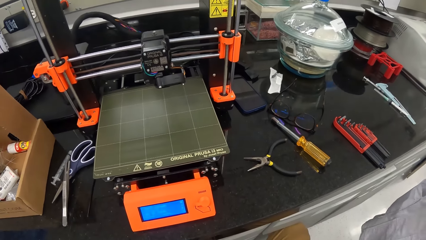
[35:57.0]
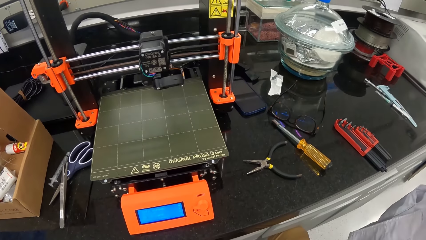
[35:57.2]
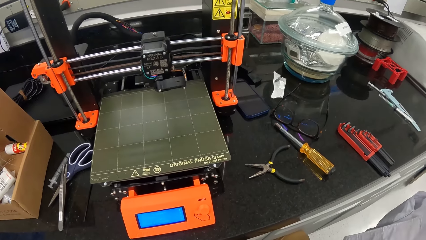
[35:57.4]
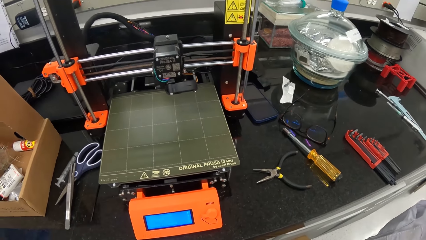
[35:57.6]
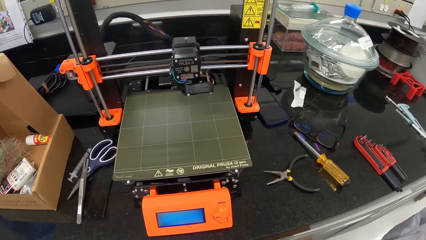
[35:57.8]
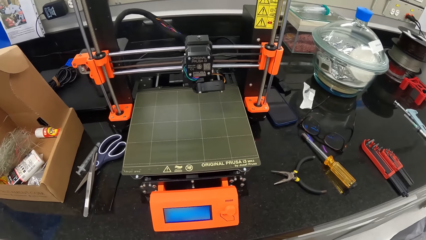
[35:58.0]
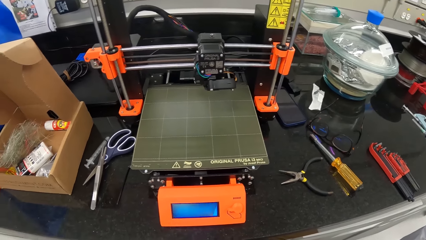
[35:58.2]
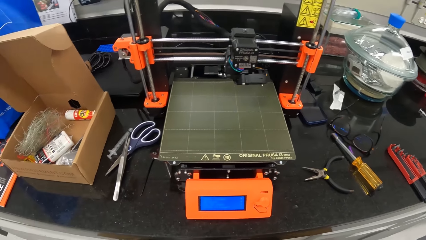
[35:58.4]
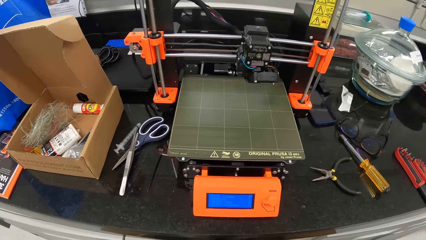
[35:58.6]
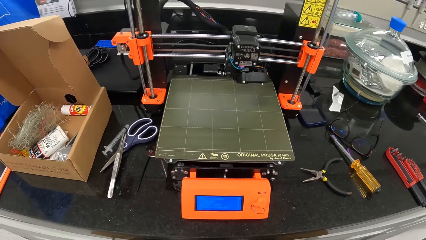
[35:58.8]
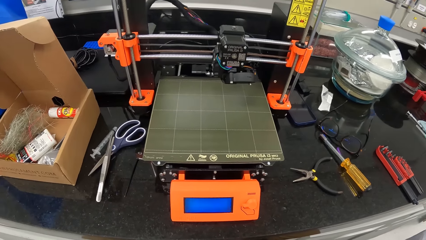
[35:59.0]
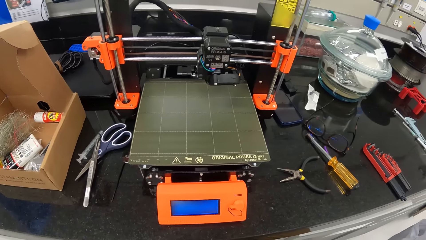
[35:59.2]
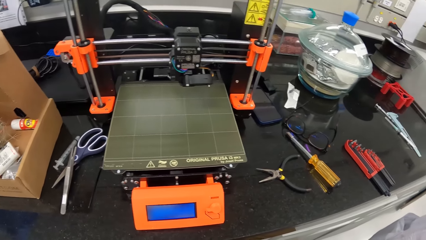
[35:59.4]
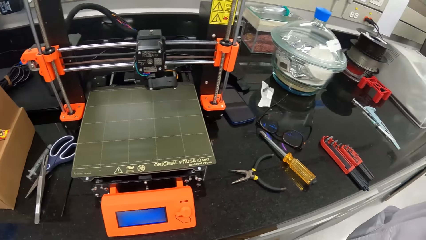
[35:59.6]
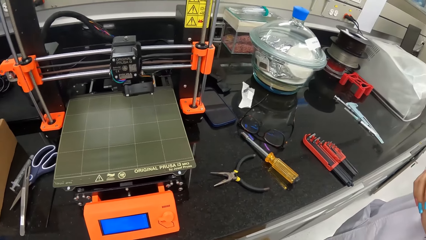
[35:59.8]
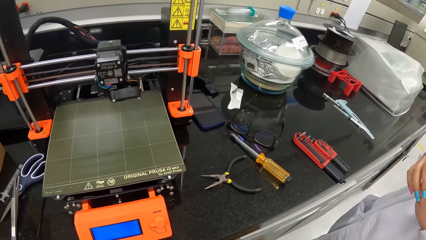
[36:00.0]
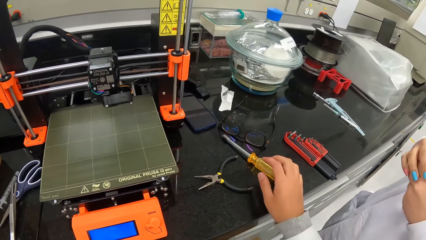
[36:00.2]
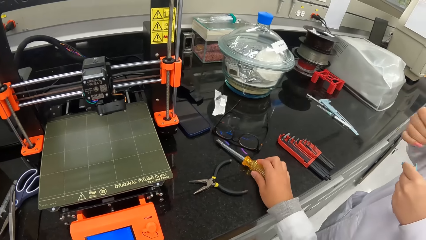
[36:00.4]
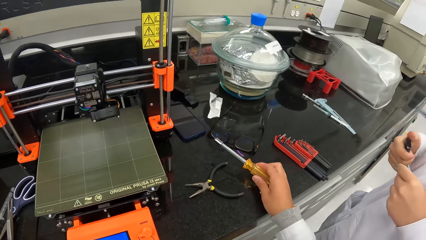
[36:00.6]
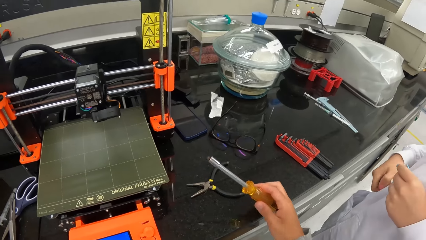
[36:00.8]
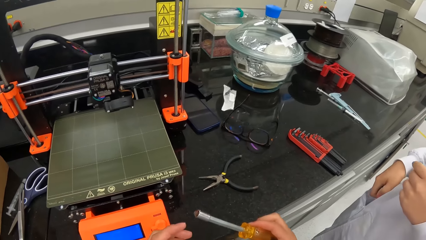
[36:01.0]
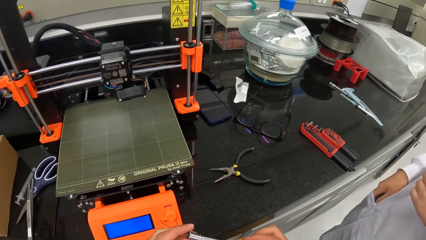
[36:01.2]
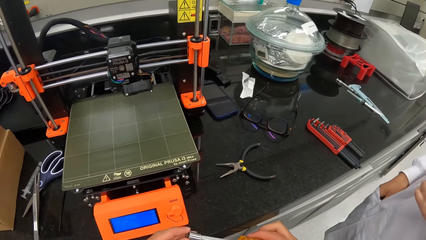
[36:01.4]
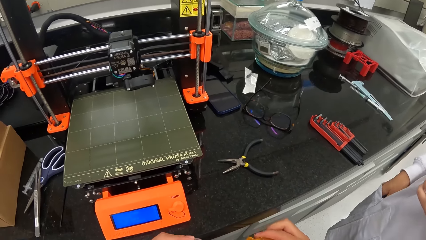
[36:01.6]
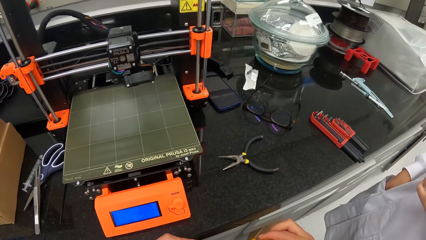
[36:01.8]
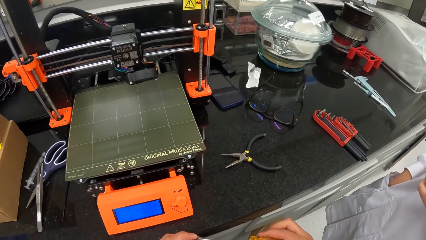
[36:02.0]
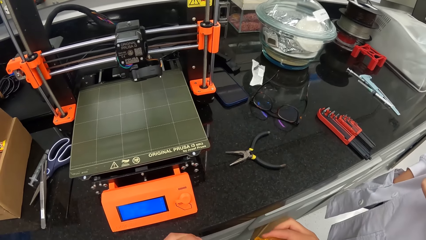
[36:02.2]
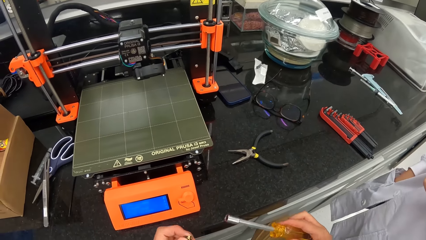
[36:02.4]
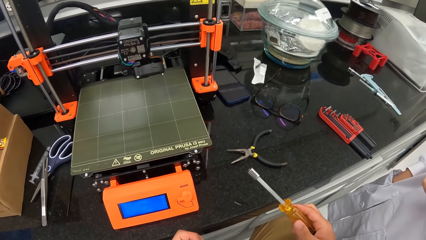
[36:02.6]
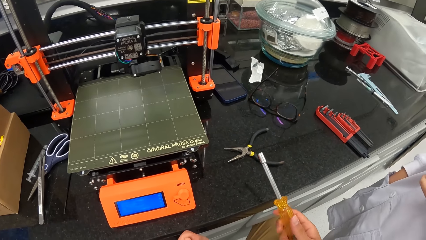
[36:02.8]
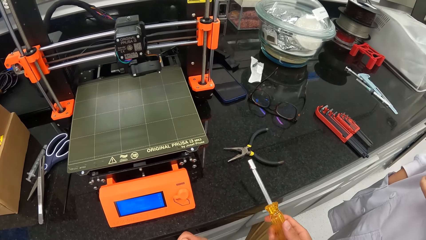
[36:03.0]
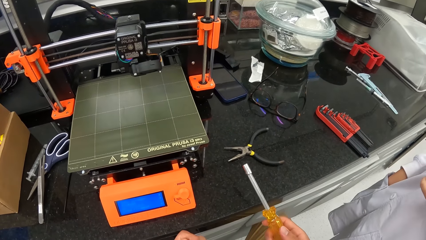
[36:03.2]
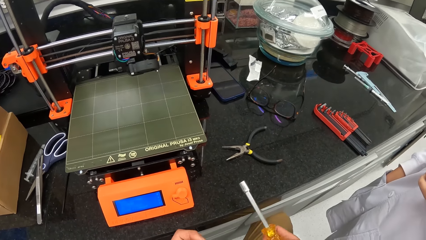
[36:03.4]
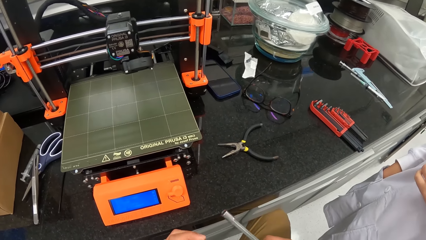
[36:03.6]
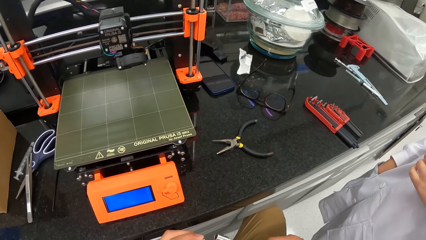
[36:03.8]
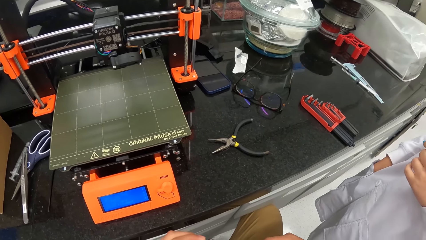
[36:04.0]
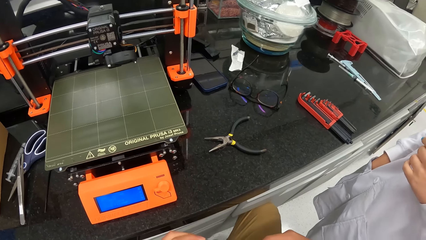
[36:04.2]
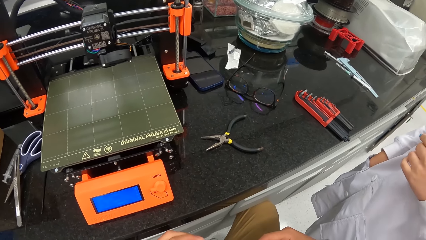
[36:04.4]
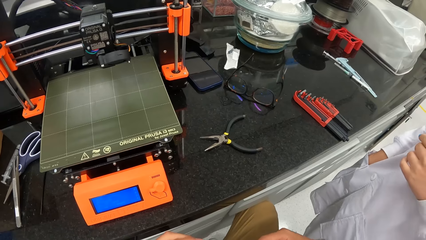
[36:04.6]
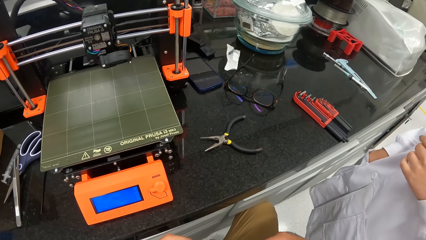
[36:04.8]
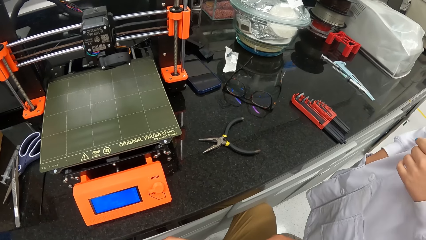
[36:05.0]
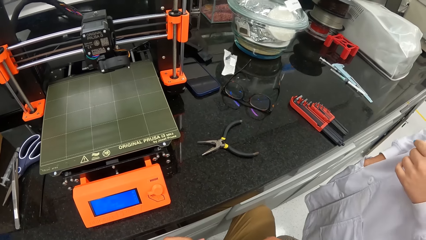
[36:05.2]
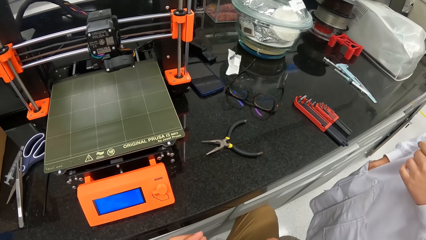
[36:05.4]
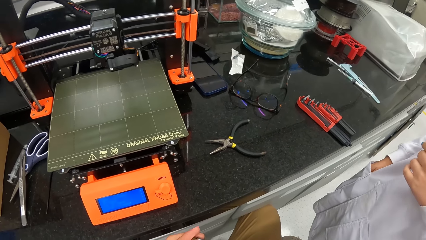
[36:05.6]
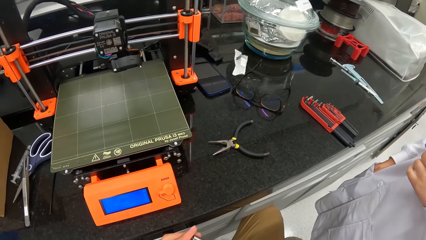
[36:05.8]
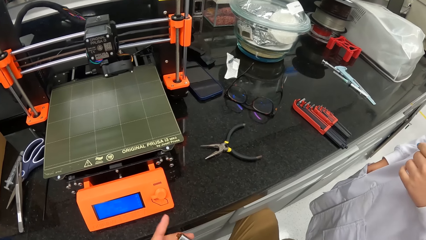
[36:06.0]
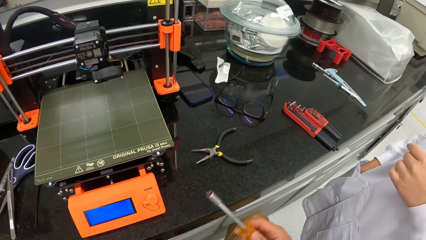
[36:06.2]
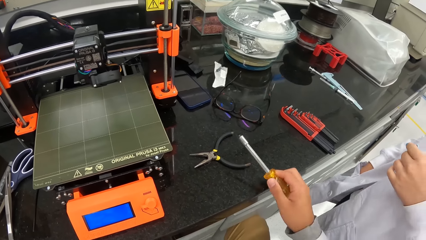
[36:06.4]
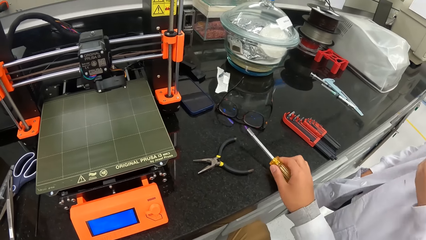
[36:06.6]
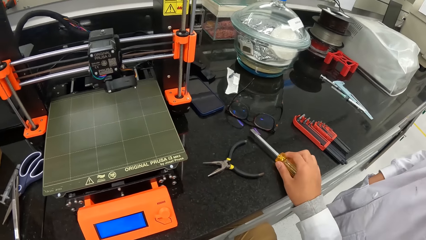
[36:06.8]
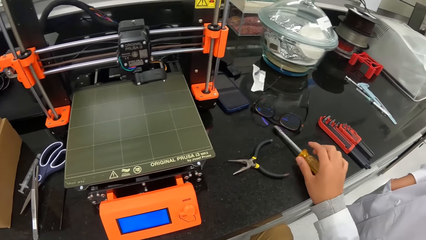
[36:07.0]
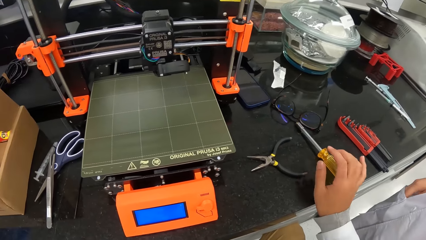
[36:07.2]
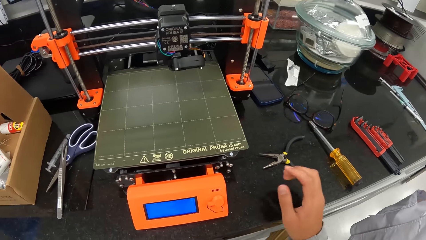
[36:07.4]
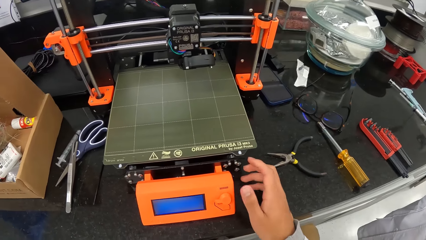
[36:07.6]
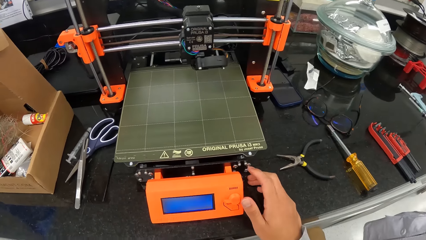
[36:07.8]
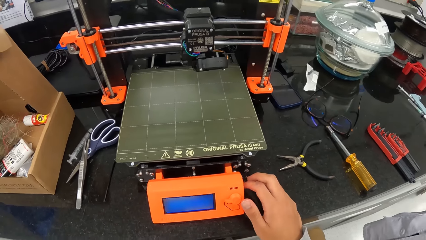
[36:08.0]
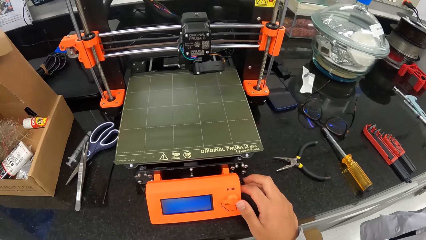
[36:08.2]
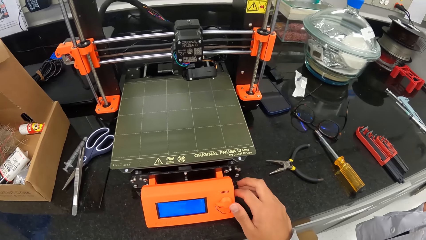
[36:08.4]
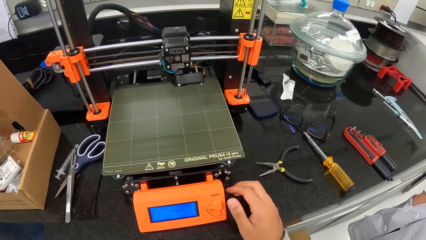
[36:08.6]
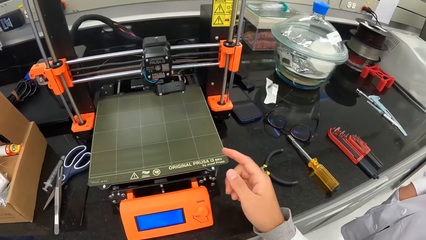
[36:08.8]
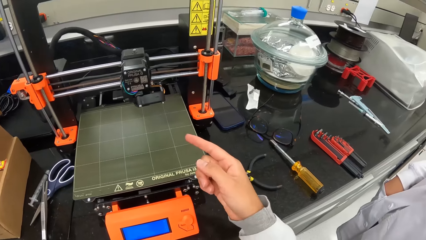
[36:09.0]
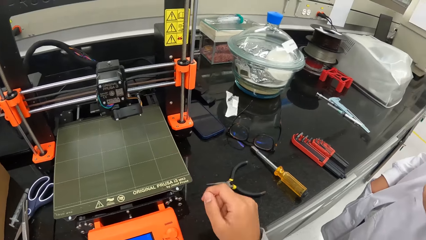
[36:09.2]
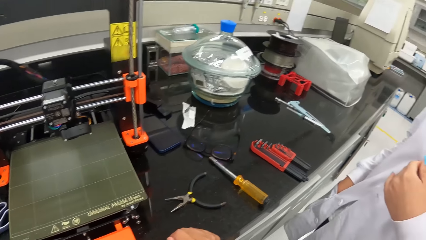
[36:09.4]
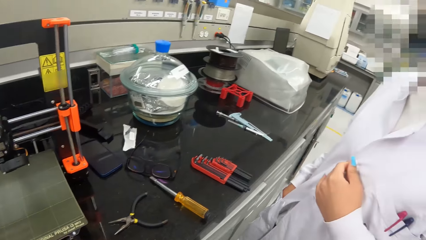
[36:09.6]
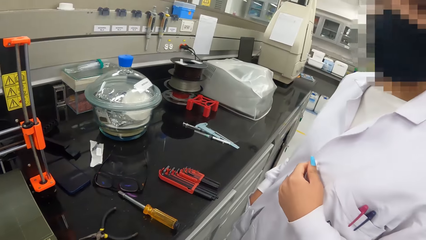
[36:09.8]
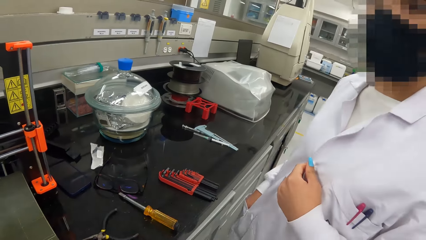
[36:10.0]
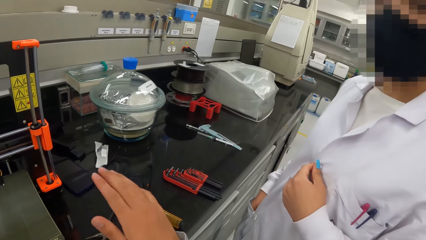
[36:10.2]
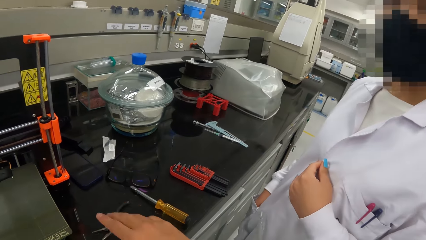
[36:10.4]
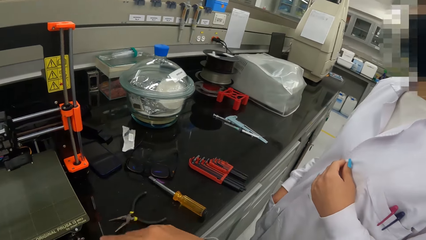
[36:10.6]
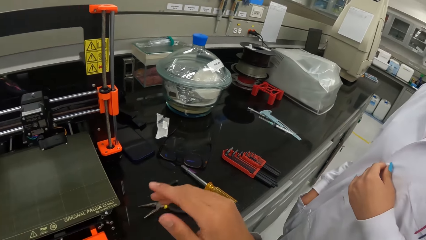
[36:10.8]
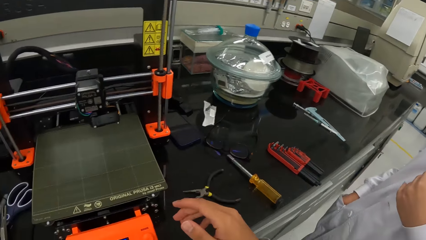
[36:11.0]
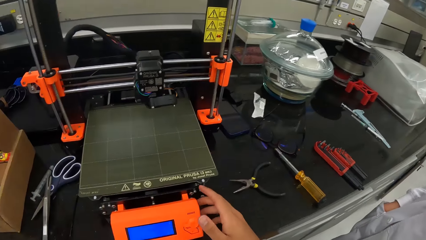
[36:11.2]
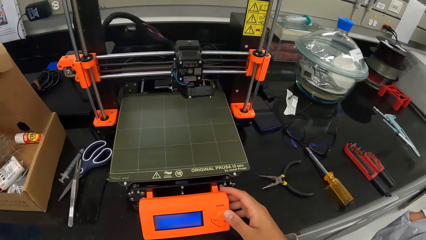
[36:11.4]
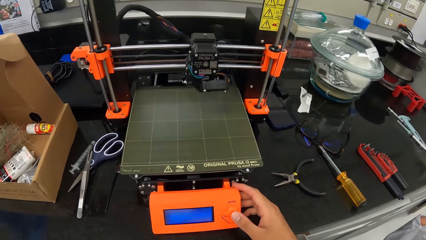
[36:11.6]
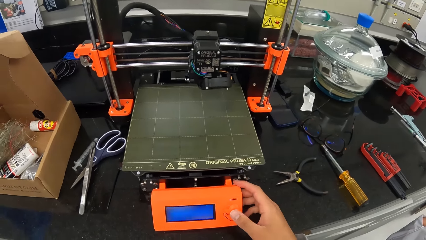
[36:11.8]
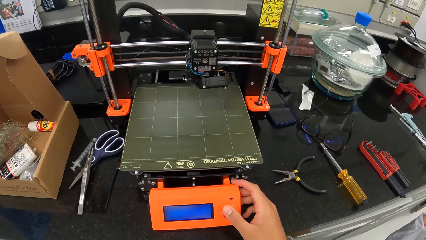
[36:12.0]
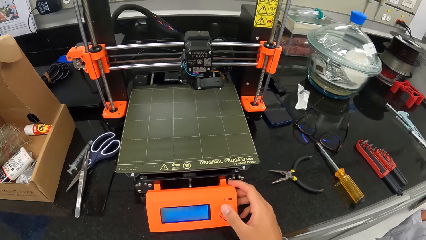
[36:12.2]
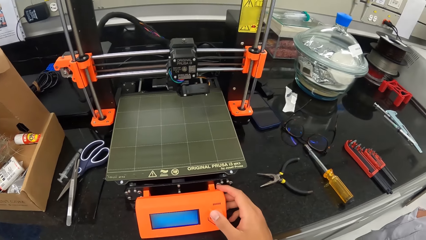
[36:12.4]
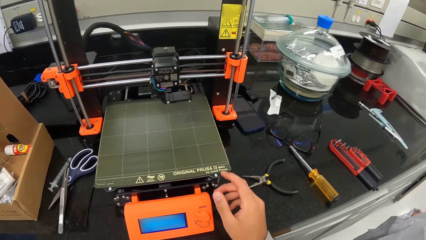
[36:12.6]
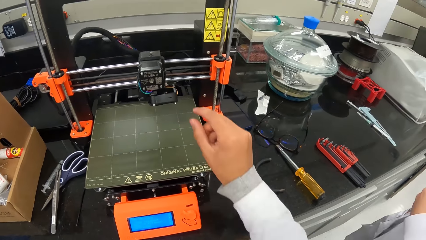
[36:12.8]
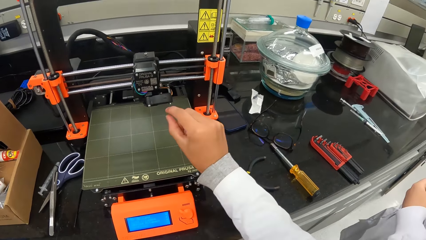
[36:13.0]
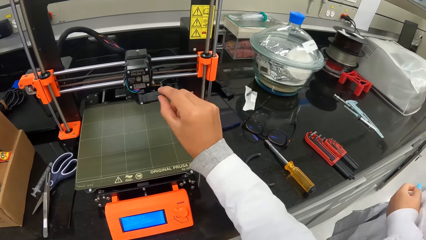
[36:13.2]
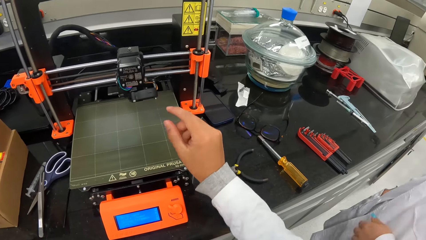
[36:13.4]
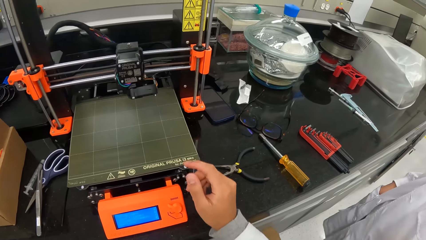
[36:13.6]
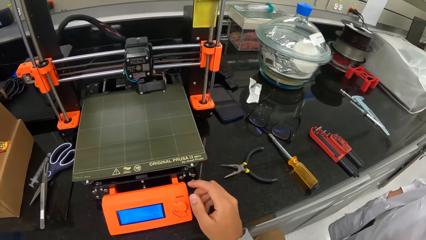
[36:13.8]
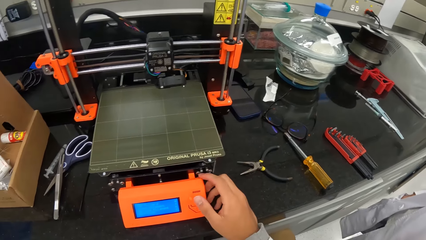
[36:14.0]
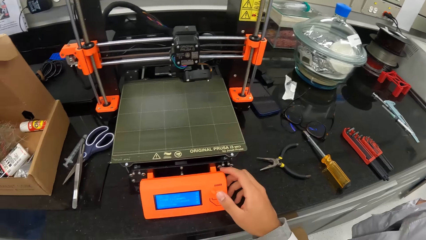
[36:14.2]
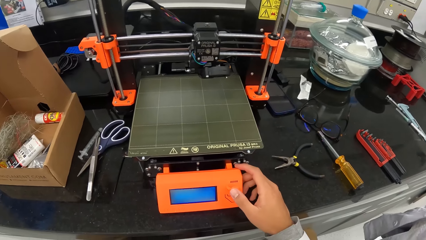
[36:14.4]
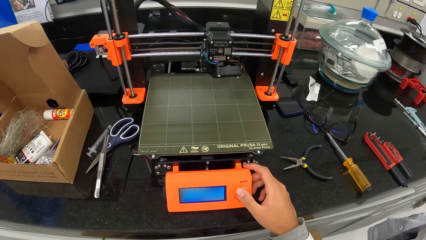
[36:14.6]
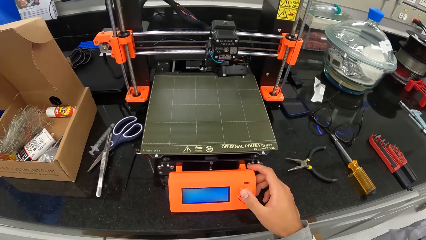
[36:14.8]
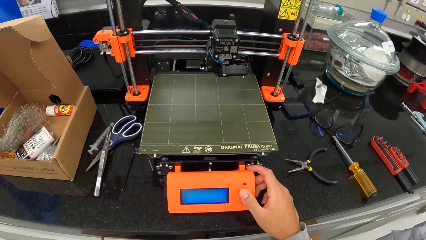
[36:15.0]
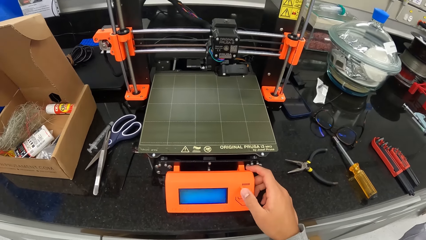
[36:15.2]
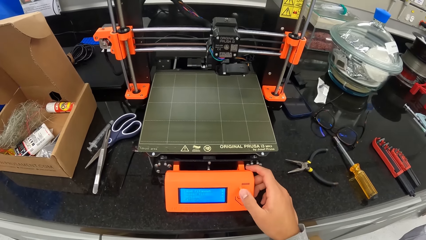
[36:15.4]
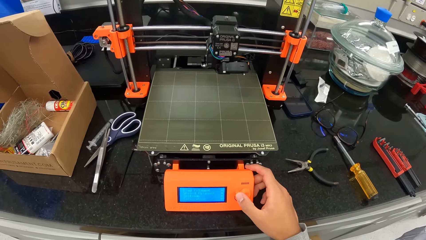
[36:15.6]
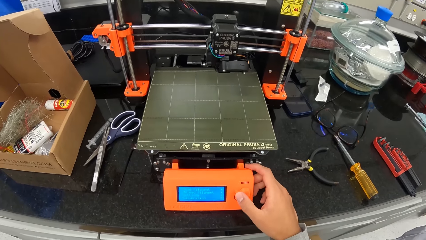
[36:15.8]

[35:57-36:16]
The camera wearer picks up the screwdriver from the table with his right hand. The woman puts the battery in her right coat pocket with her right hand. The camera wearer adjusts the screwdriver head on the screwdriver with his left hand. He places the screwdriver on the table with his right hand. He presses a control button beside the printer screen on the printer with his right hand. The woman adjusts the battery in her right coat pocket with her right hand. The camera wearer moves his hands. He adjusts the control button beside the printer screen on the printer with his right hand. He adjusts the microtome reader. He rubs his right wrist against the printer. He adjusts the control button on the printer screen beside the printer with his right hand.
